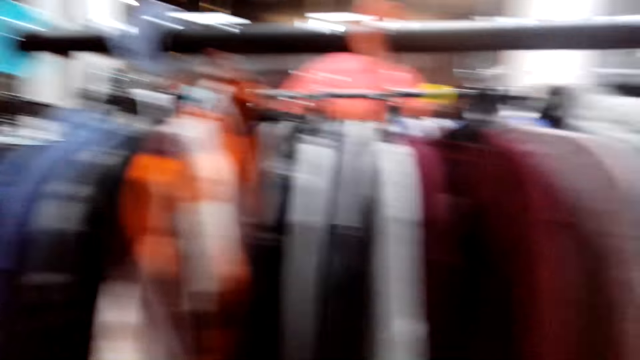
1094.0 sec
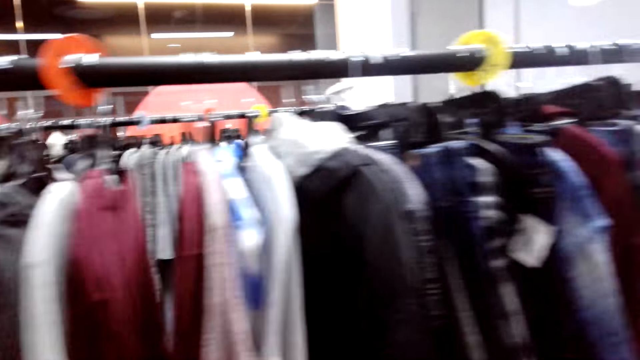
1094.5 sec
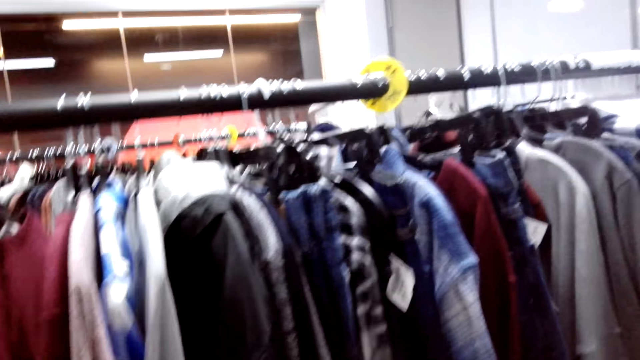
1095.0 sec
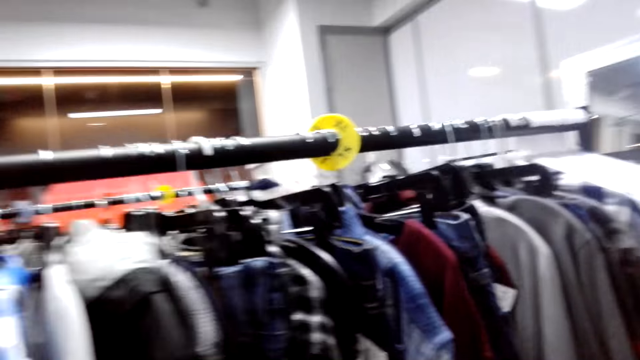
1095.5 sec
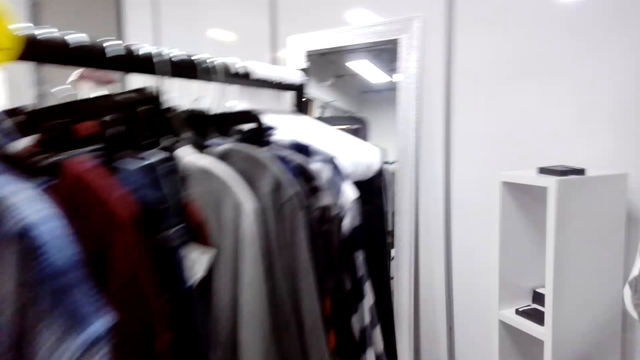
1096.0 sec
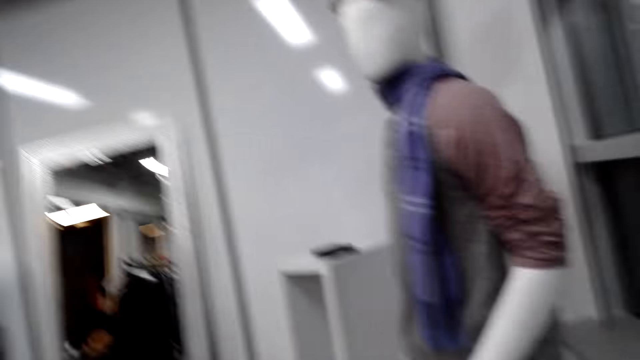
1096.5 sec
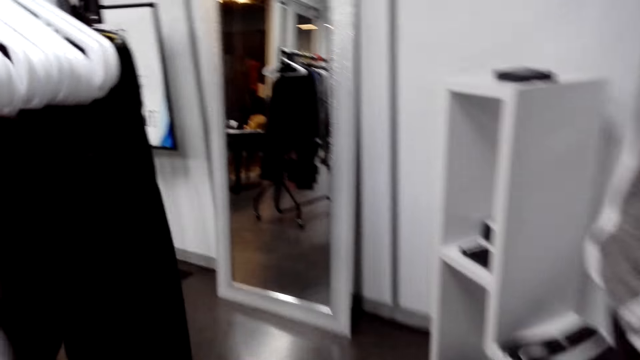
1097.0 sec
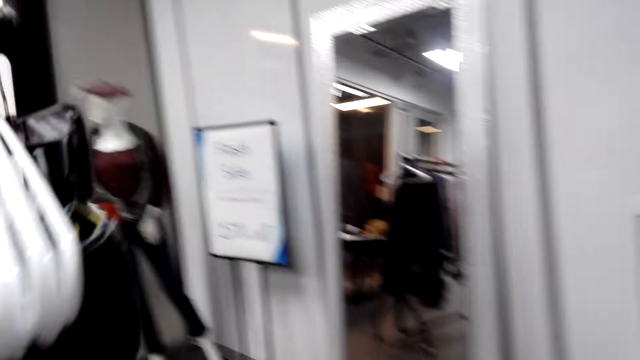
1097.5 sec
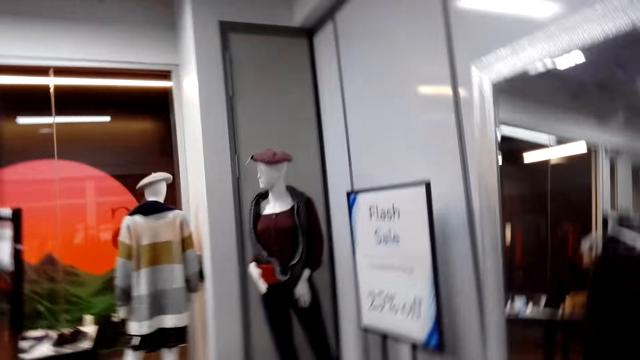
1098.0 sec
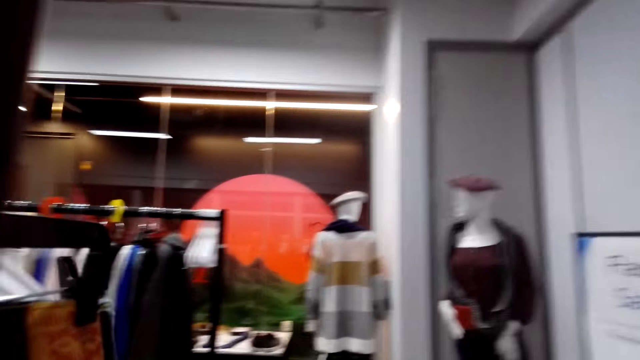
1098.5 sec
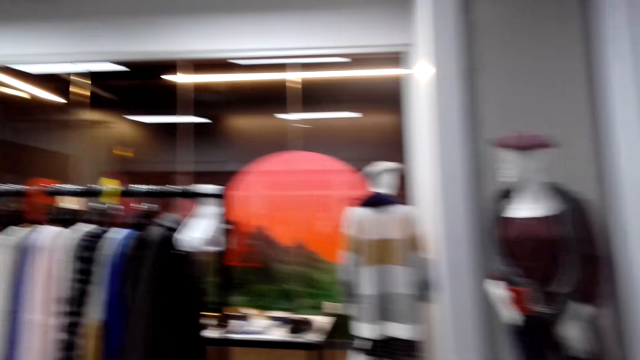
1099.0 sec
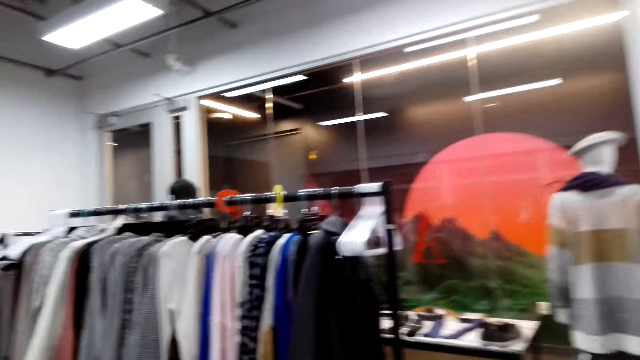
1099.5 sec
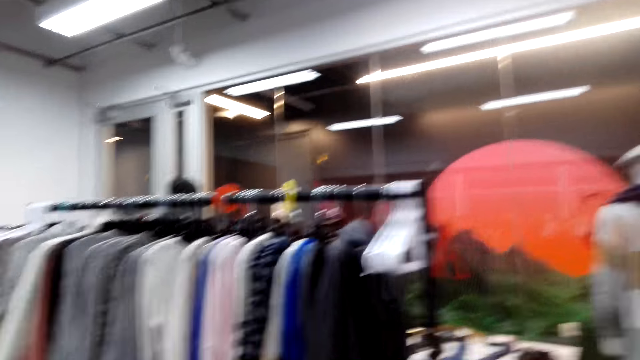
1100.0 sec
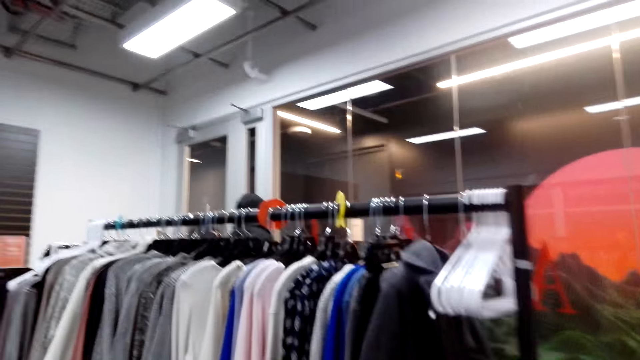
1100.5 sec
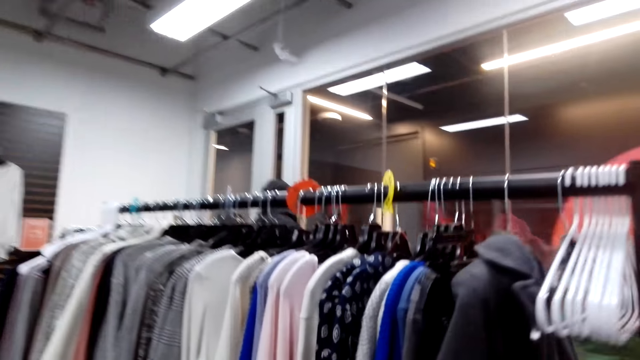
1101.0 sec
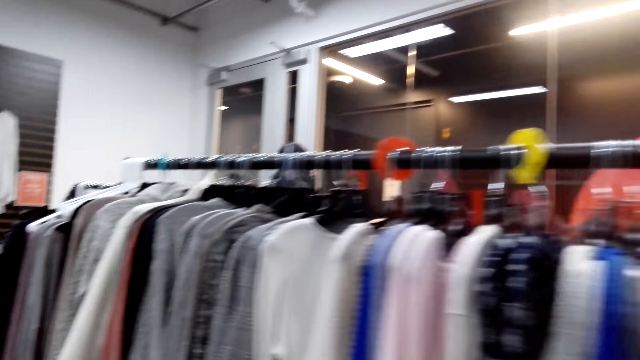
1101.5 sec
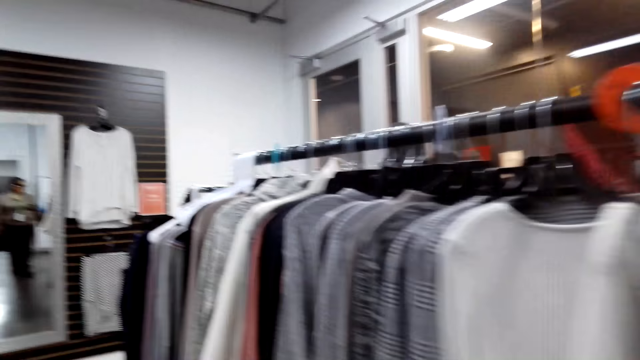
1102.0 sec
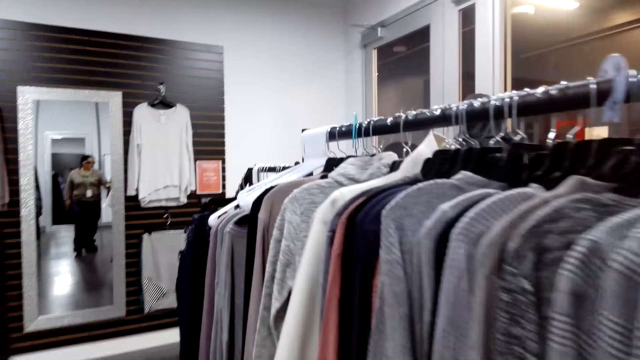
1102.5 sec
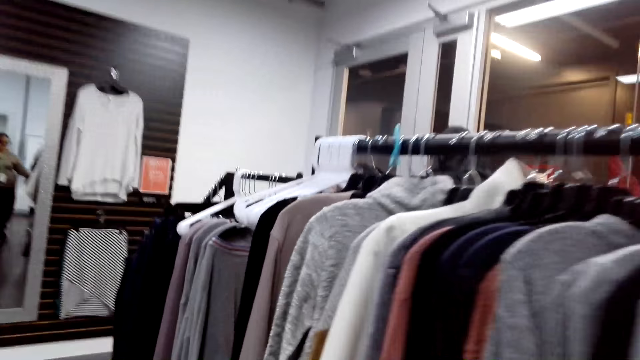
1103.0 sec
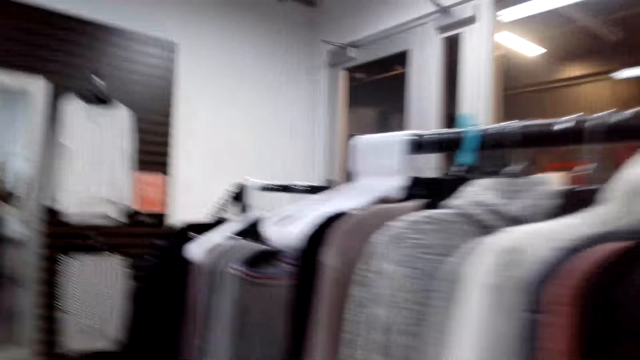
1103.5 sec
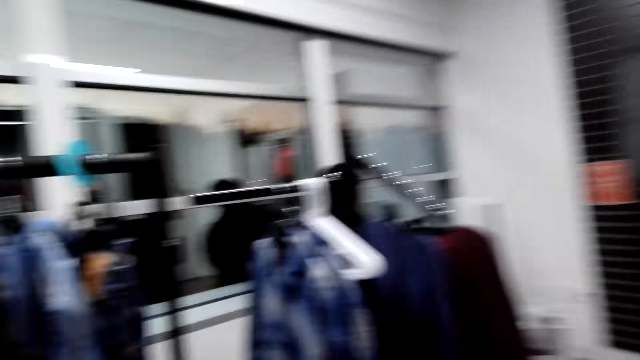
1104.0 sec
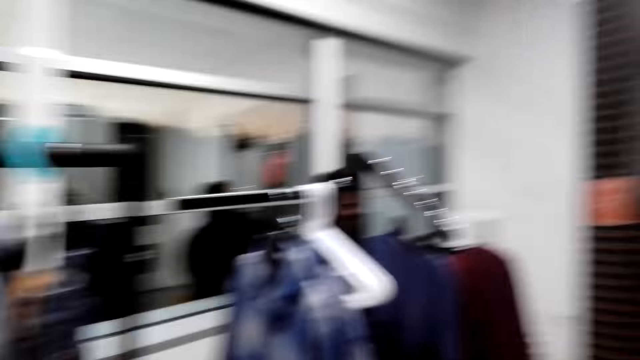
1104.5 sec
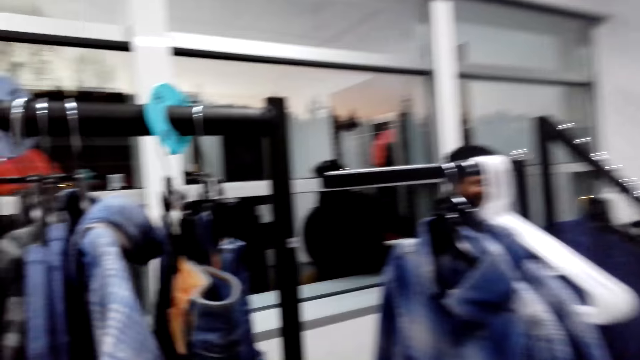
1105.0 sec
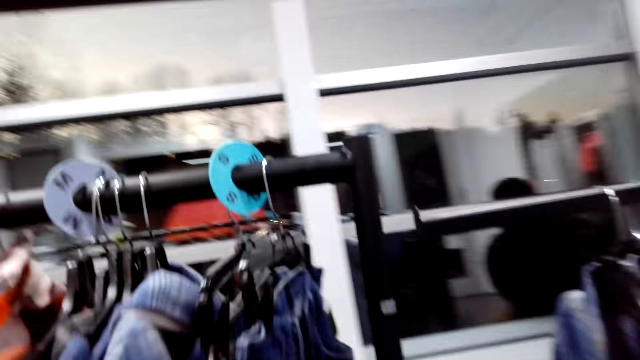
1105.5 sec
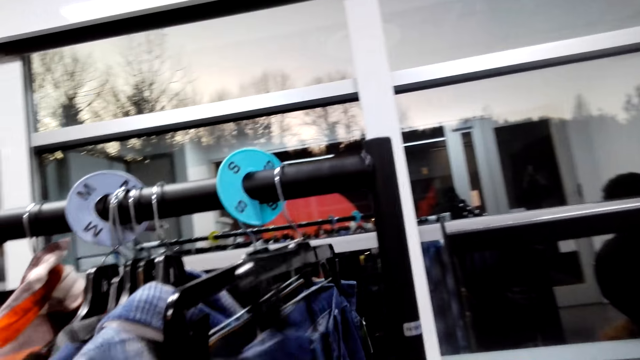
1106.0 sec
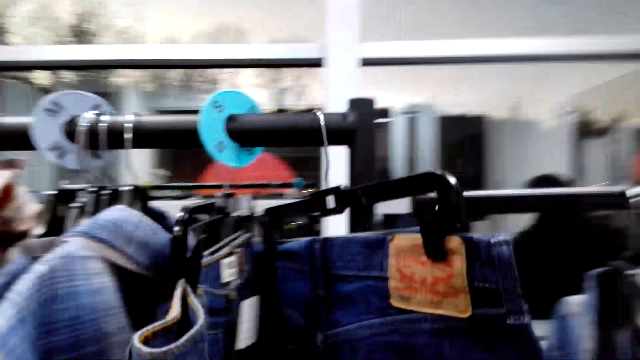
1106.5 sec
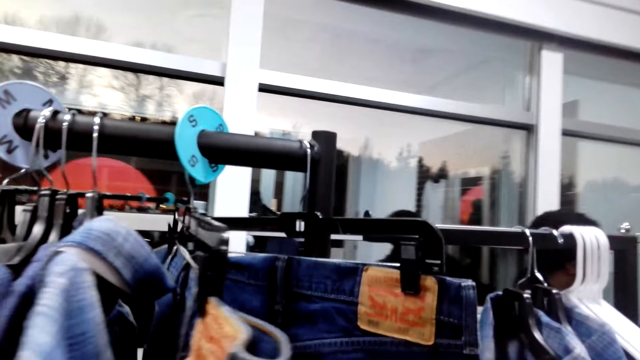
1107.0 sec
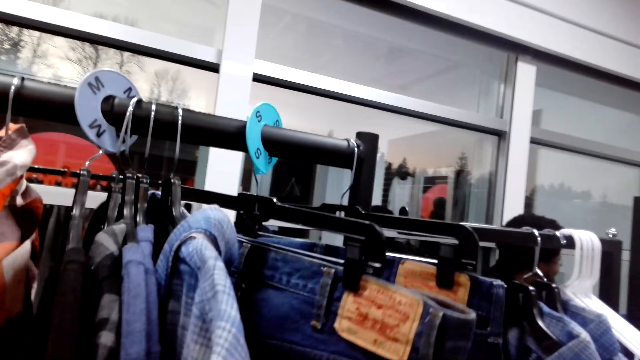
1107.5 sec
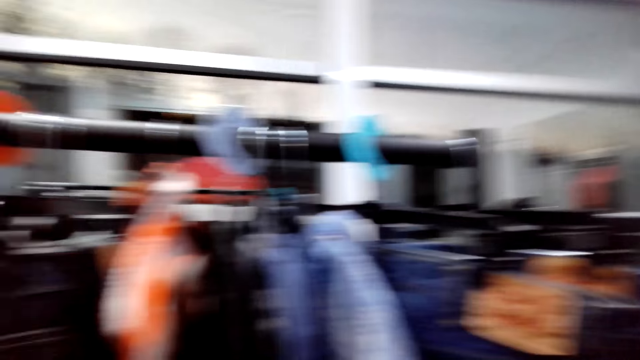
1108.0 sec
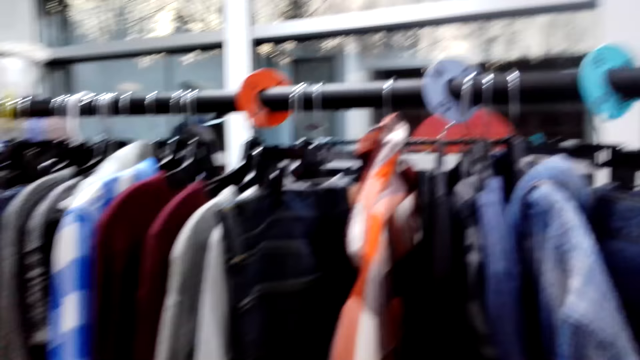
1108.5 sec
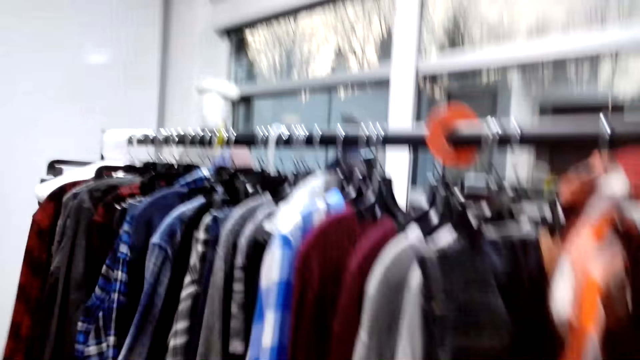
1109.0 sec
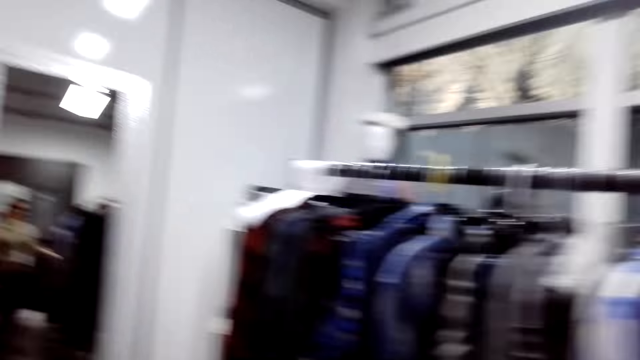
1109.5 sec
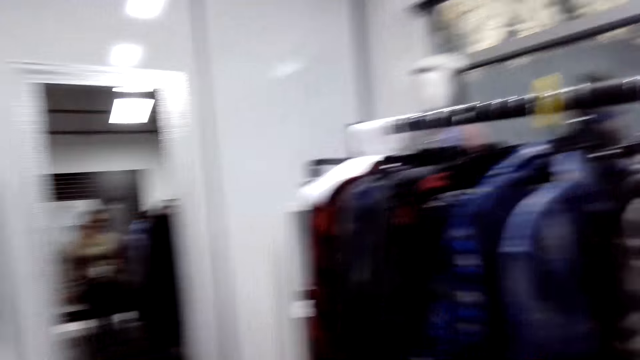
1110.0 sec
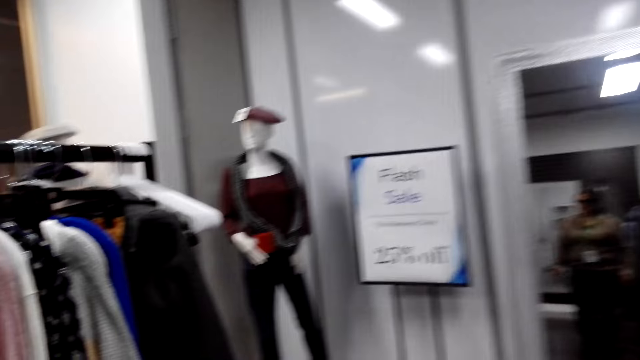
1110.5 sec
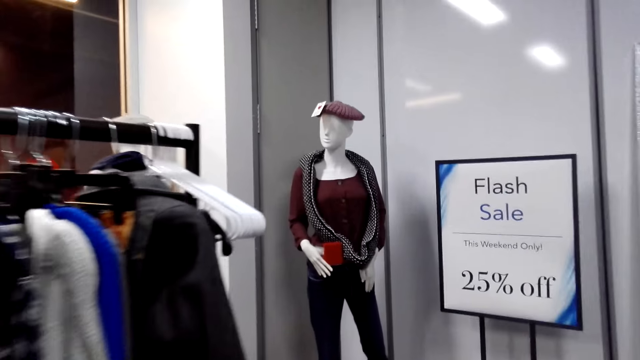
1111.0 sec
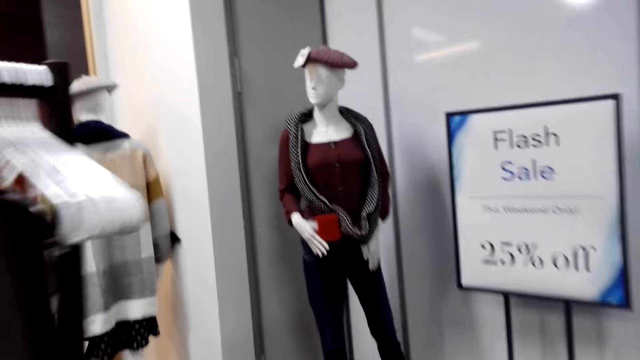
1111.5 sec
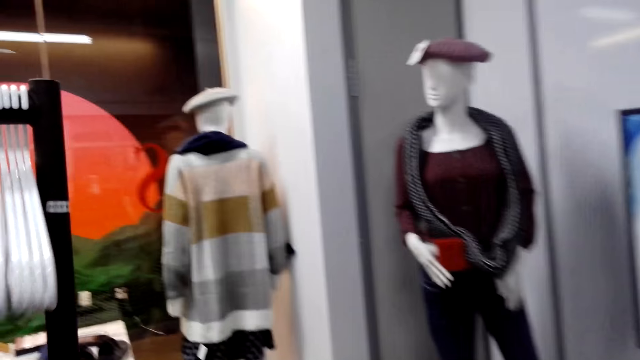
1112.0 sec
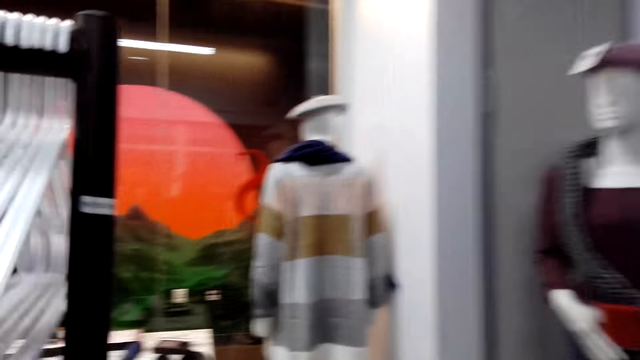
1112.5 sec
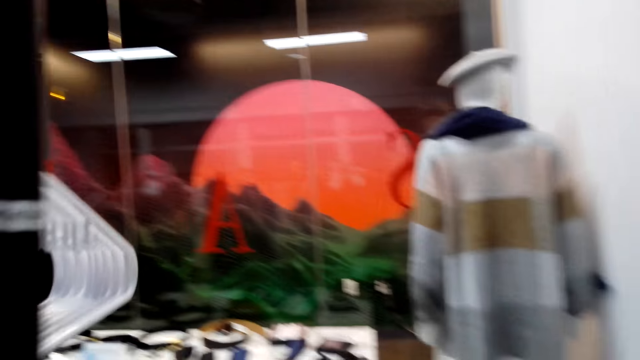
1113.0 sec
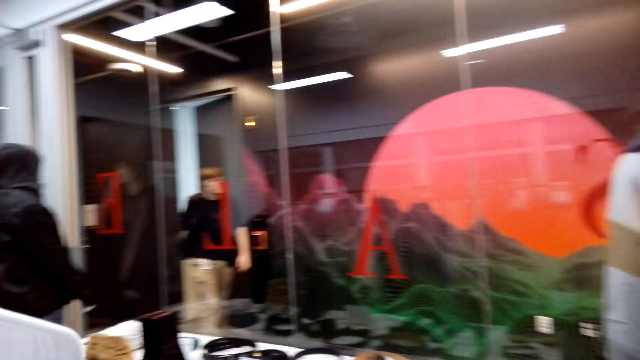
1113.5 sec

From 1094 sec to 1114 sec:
The camera wearer walks around. They touch a jeans trouser, check clothes on the clothes display rack, and walk around.
